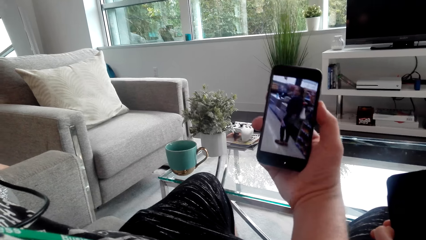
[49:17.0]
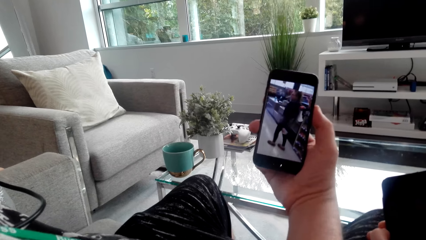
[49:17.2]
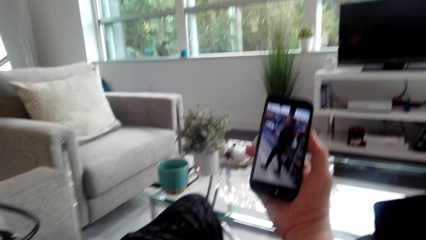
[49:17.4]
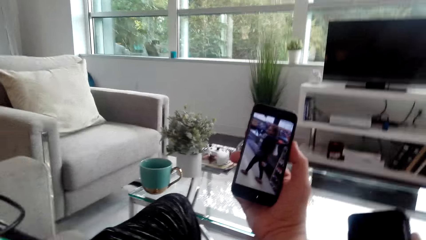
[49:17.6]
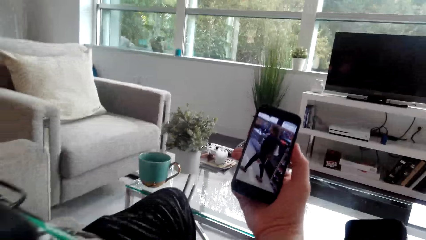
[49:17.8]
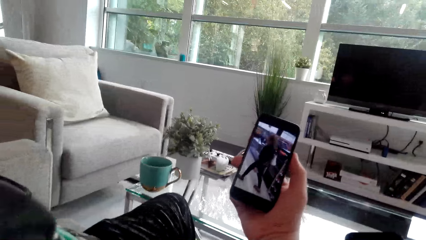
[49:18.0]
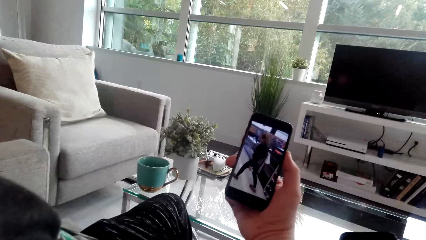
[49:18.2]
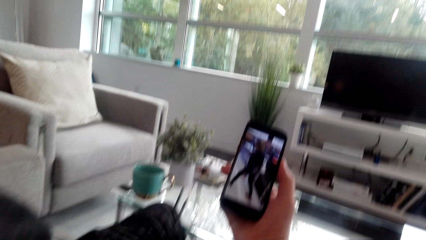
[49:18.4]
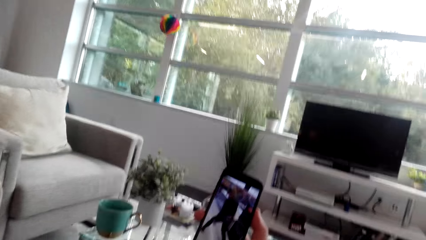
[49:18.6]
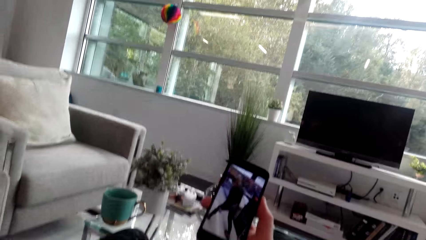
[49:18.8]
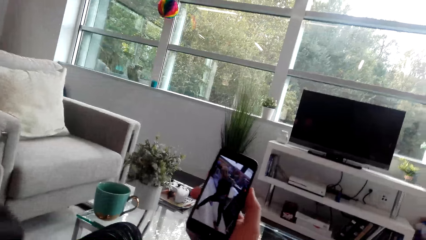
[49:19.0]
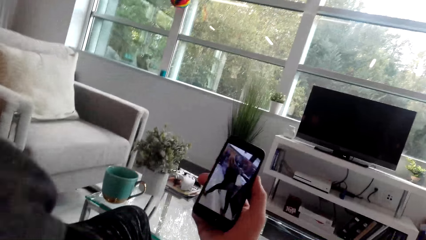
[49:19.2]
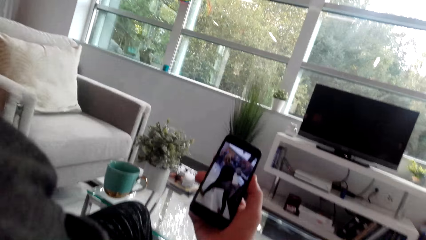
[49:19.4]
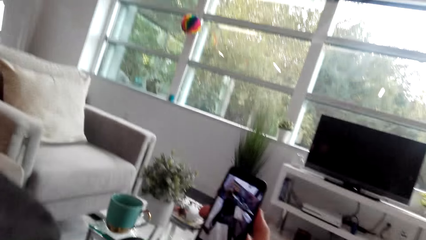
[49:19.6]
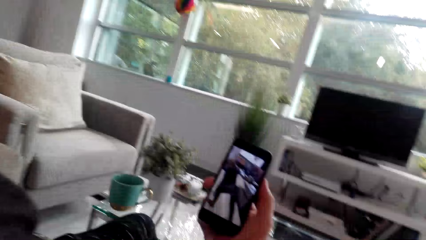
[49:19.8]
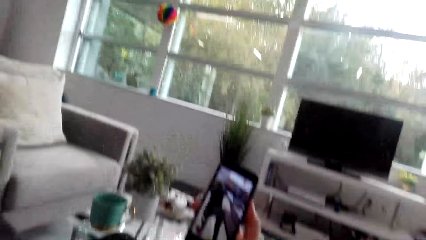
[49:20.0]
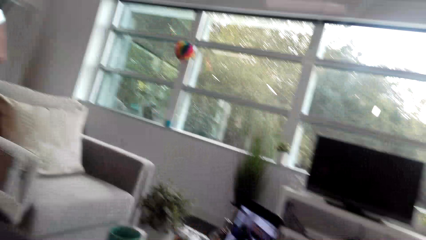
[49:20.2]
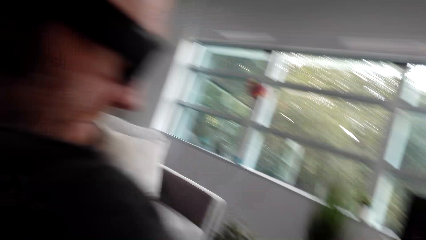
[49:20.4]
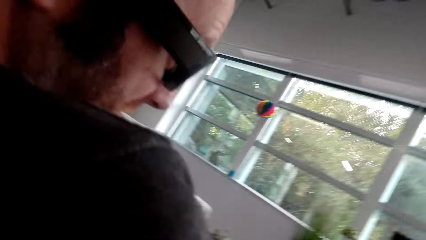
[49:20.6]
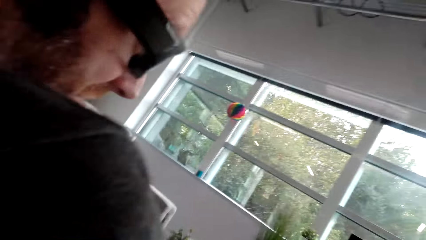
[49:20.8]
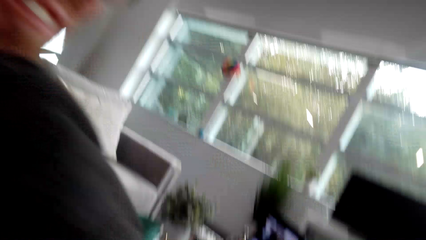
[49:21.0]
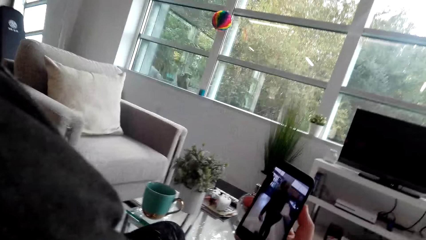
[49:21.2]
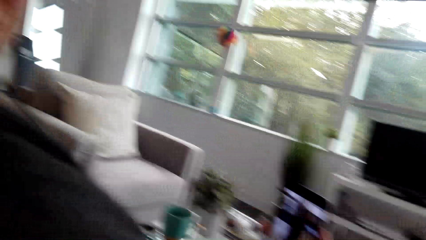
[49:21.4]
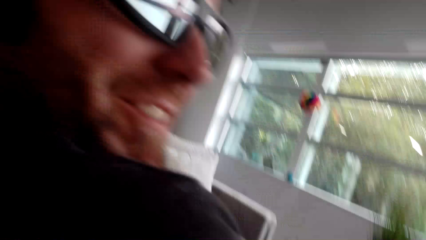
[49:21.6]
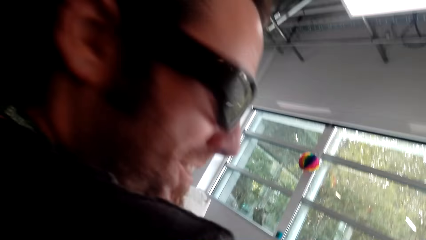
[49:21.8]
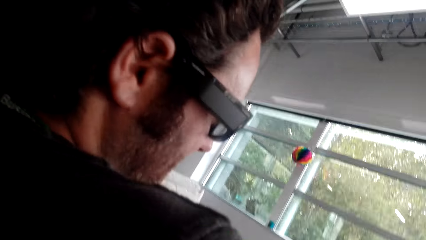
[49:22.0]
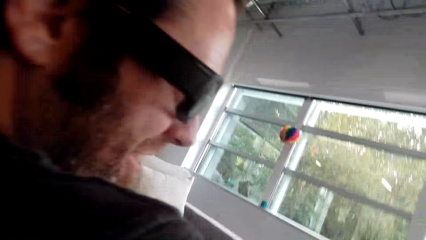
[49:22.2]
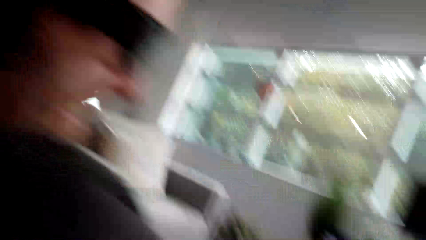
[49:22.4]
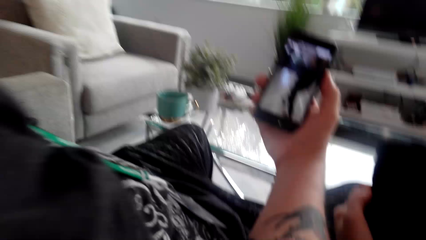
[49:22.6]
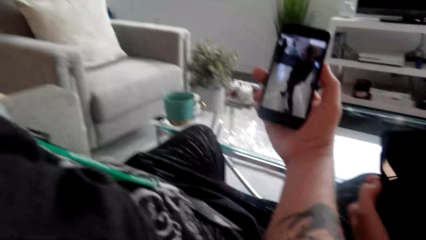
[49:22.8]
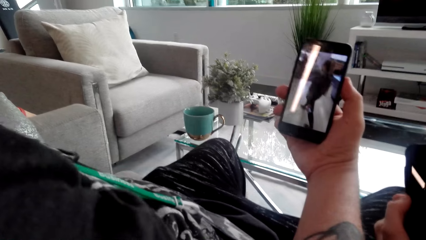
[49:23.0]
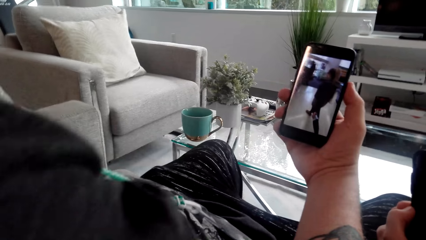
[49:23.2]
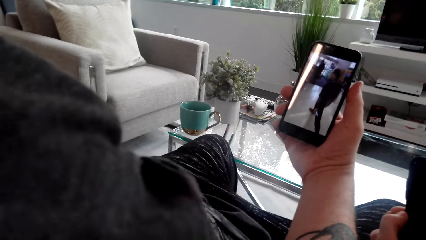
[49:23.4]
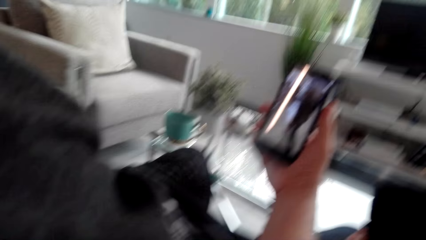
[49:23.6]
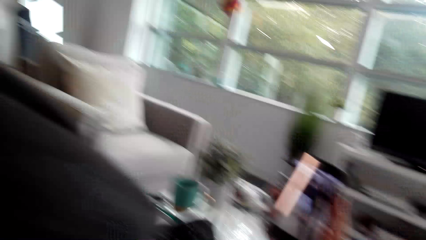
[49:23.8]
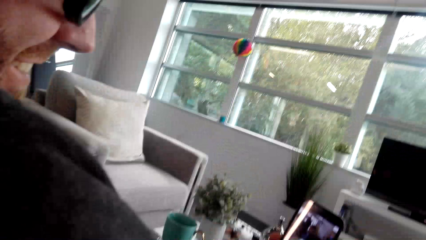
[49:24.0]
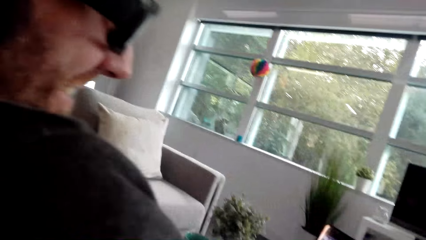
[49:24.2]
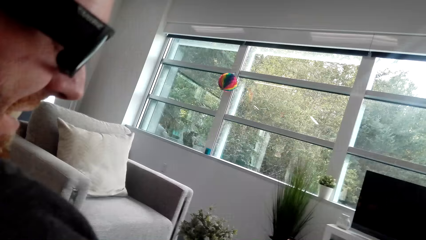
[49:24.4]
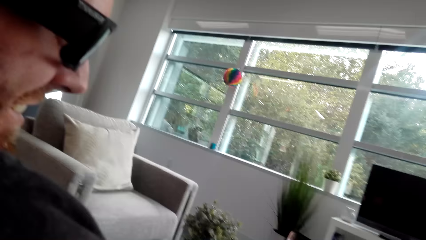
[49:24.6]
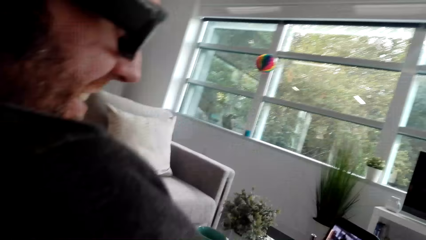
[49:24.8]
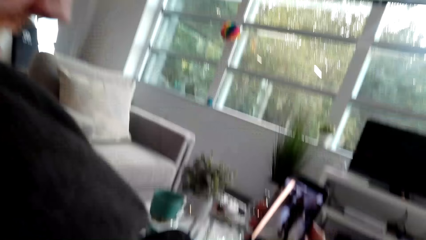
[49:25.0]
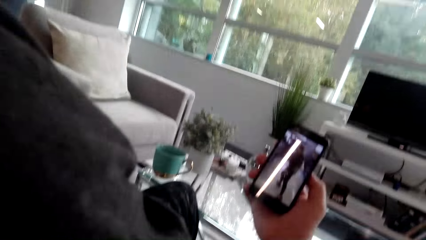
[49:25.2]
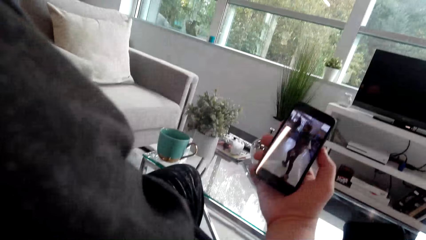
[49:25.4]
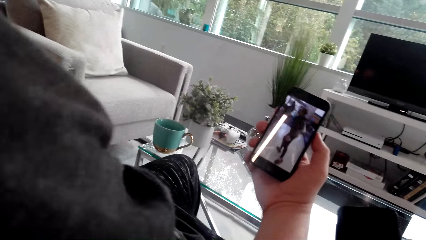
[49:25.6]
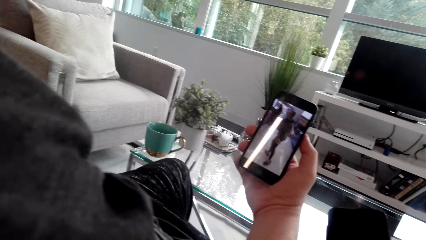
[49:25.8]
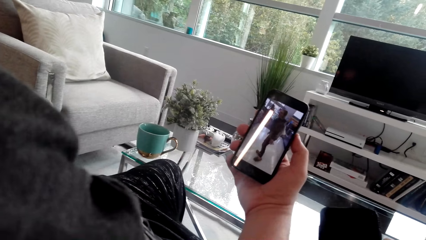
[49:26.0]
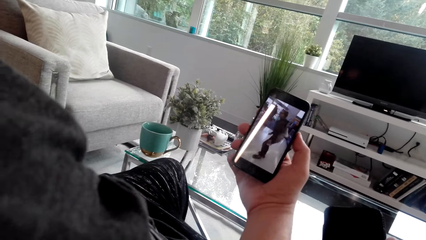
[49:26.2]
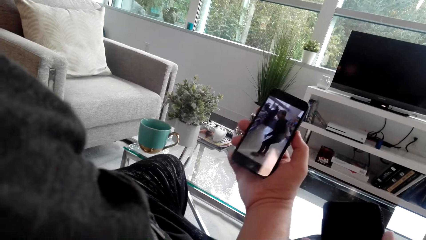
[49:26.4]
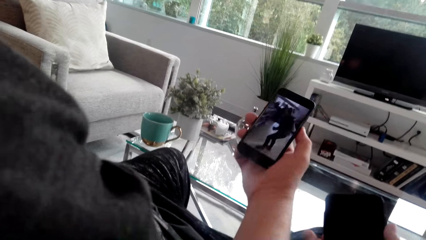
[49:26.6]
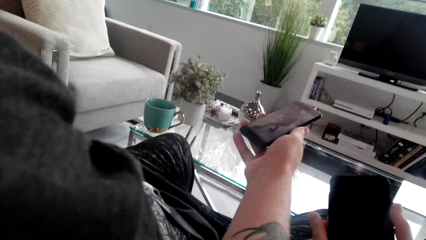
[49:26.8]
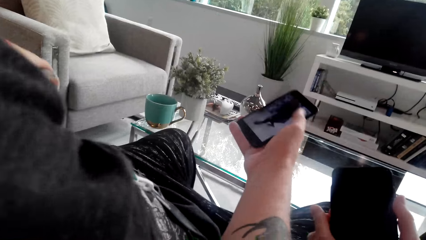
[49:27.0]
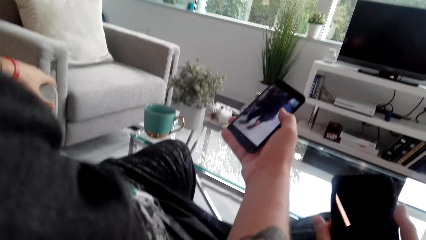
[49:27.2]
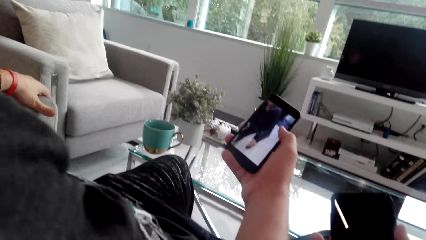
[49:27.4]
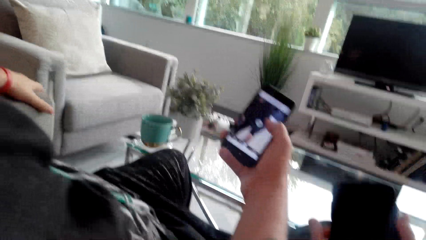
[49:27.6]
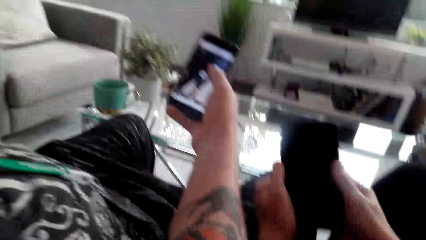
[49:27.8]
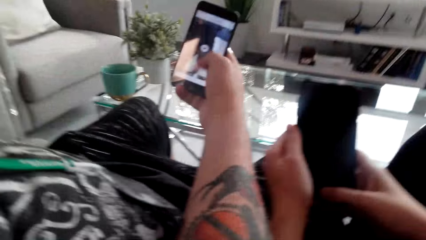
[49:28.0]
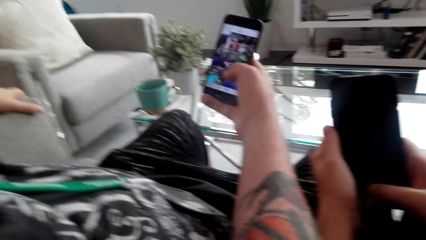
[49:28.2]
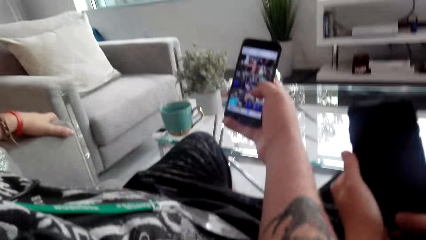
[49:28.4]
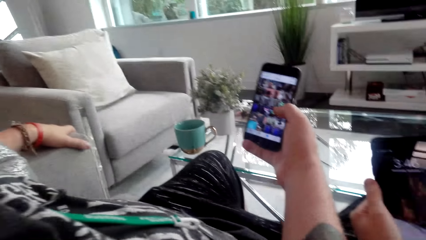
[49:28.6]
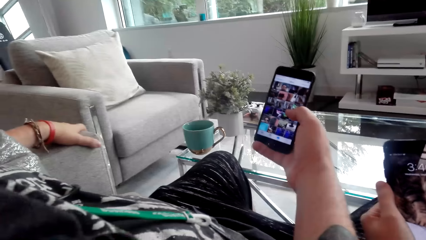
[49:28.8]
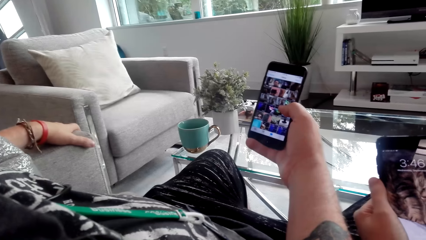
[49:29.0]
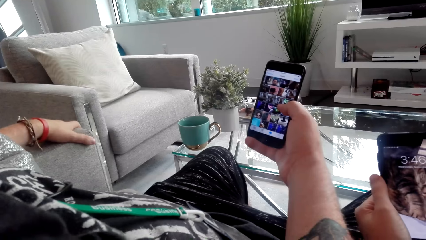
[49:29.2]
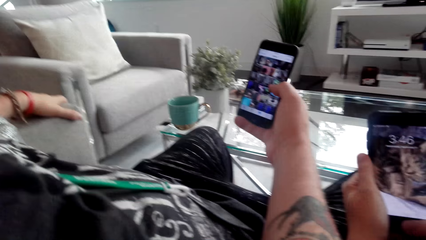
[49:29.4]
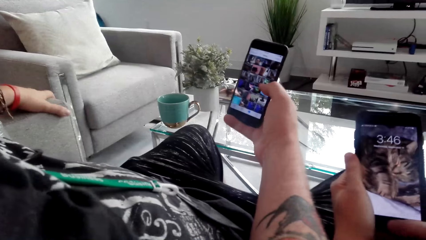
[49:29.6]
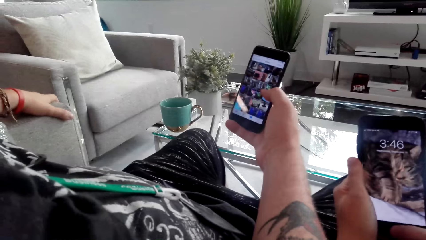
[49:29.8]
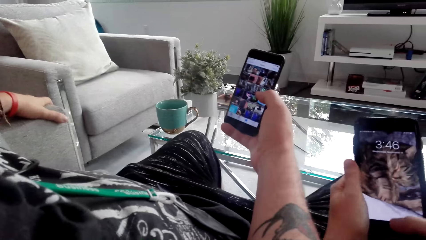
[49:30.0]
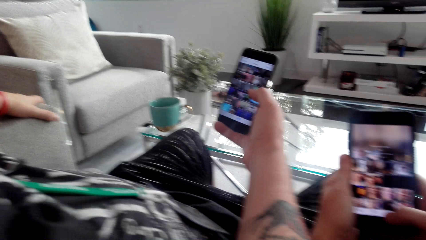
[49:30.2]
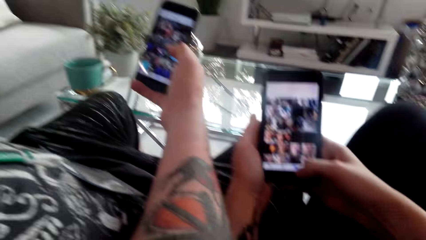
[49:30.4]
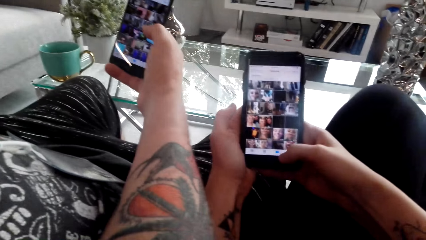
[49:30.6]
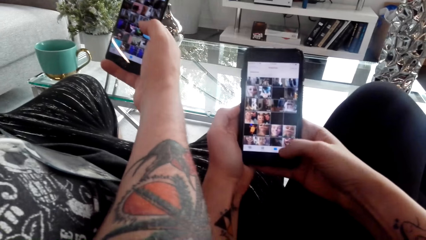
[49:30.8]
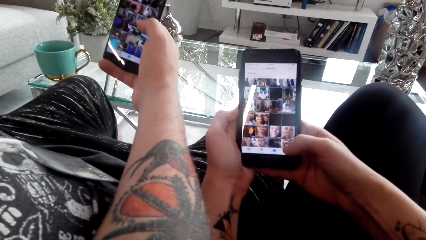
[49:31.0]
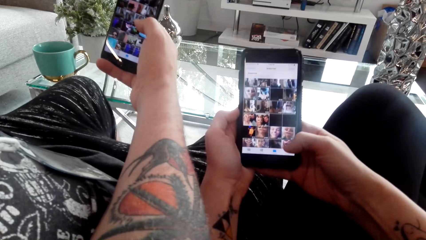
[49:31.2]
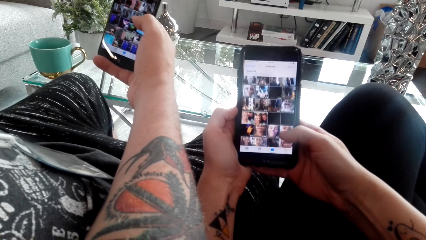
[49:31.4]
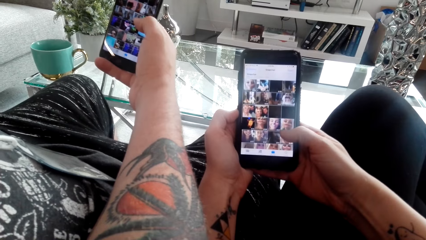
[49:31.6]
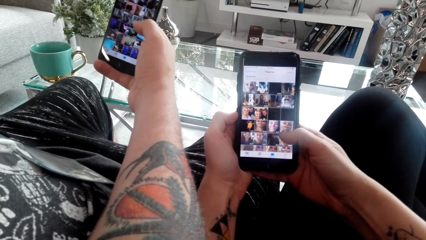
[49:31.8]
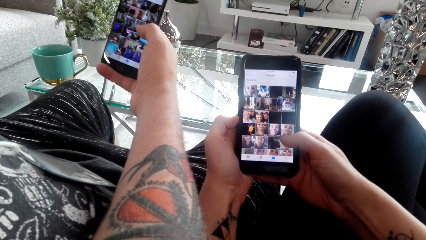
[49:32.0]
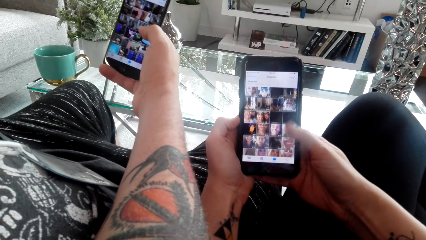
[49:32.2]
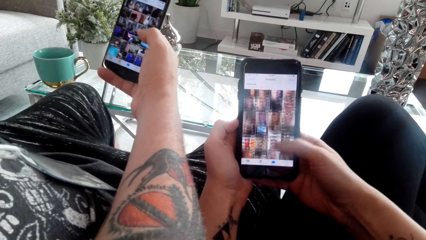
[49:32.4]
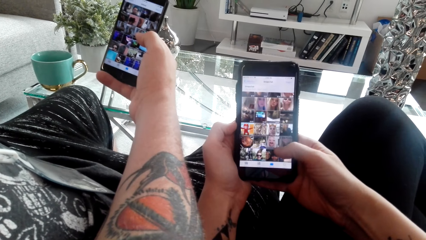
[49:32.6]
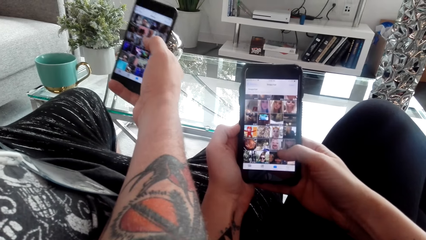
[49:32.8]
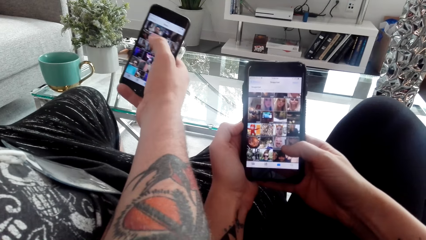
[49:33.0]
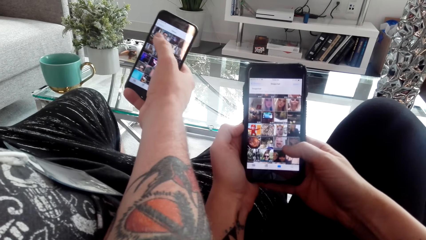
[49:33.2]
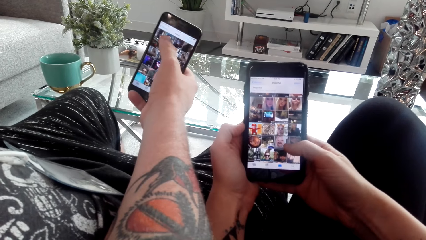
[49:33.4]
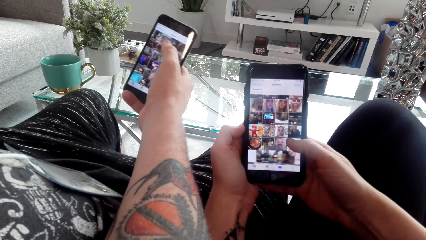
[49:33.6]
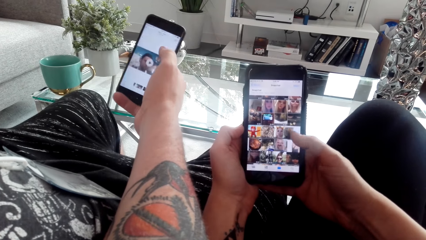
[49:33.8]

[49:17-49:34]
The man watches a video on his phone. The man laughs with the camera wearer. The camera wearer converses with the man. The man watches a video on his phone. The camera wearer converses with the man. The man watches a video on his phone. The camera wearer uses her phone. They converse with the man. They scroll on the phone.
